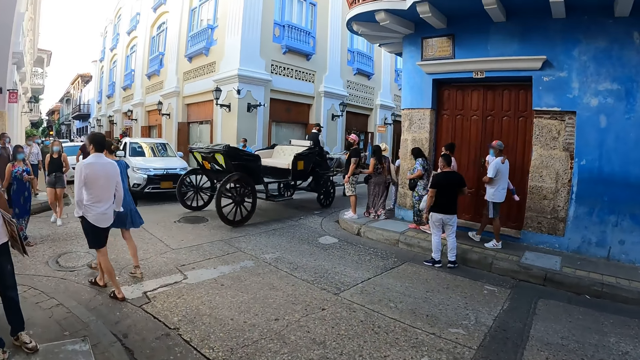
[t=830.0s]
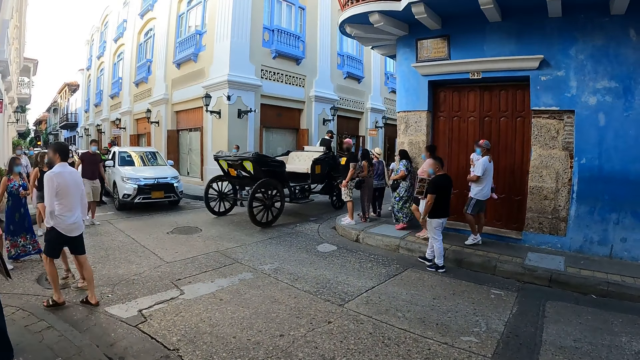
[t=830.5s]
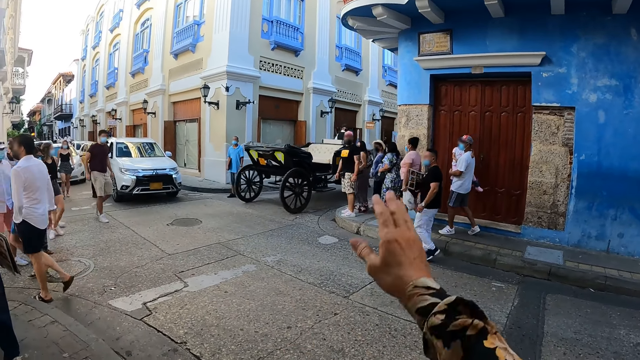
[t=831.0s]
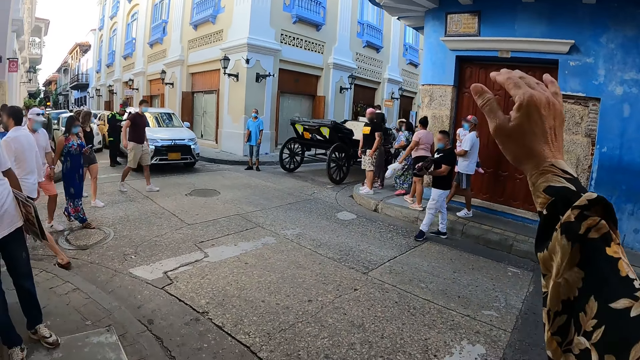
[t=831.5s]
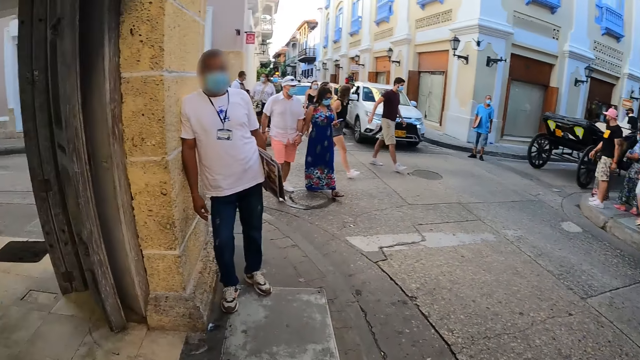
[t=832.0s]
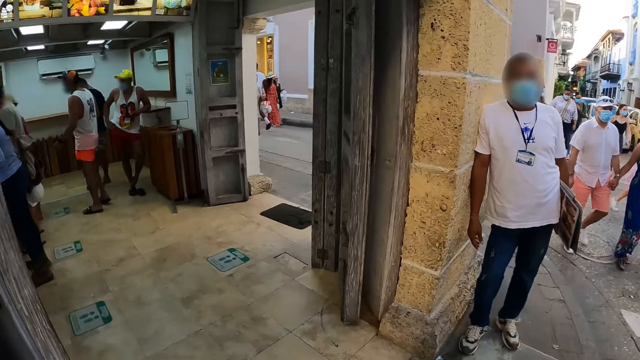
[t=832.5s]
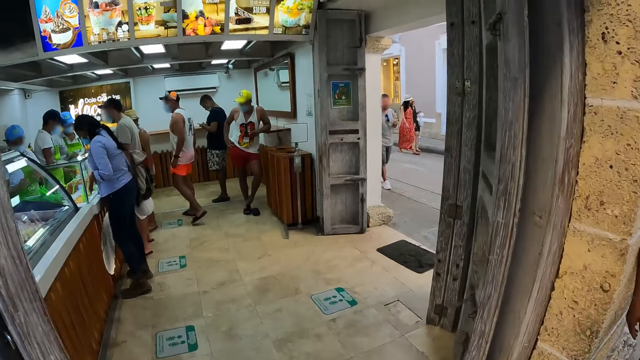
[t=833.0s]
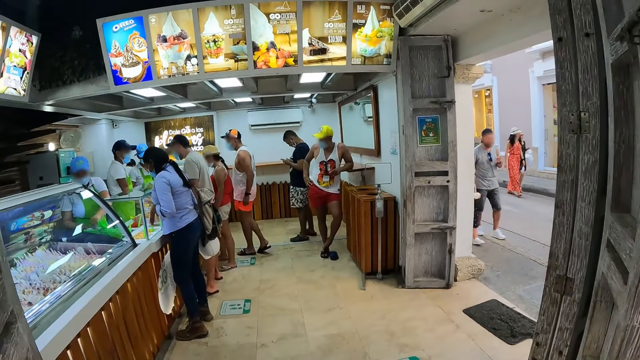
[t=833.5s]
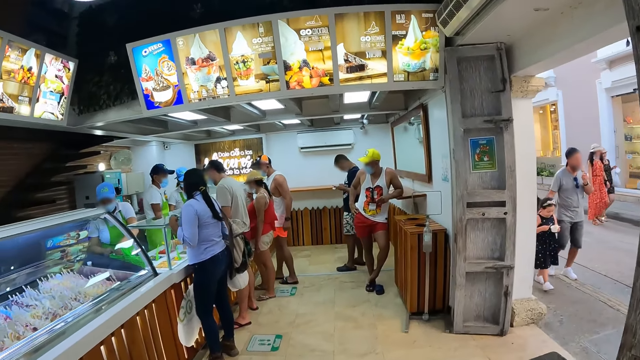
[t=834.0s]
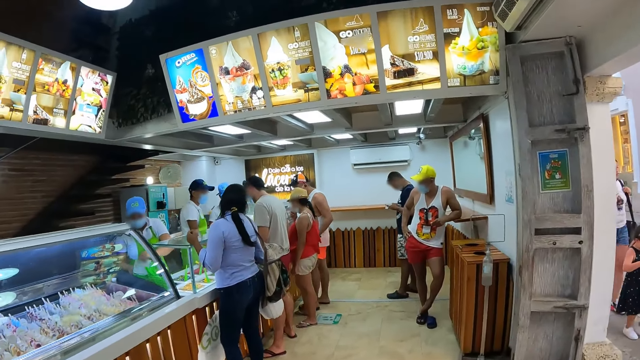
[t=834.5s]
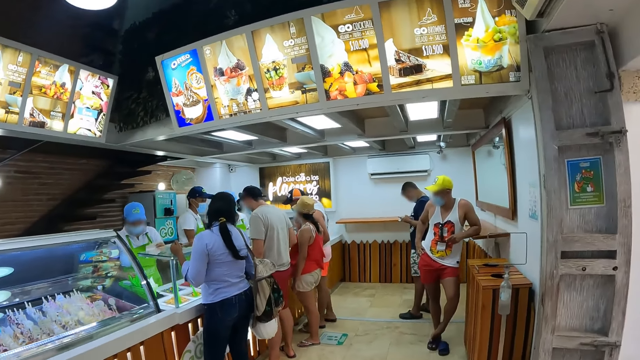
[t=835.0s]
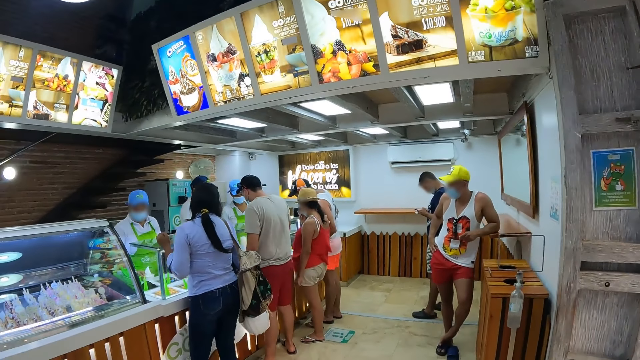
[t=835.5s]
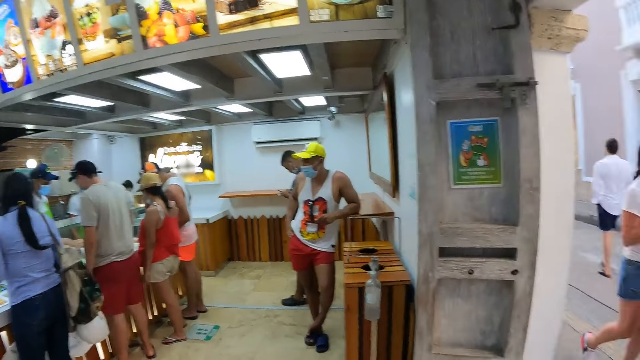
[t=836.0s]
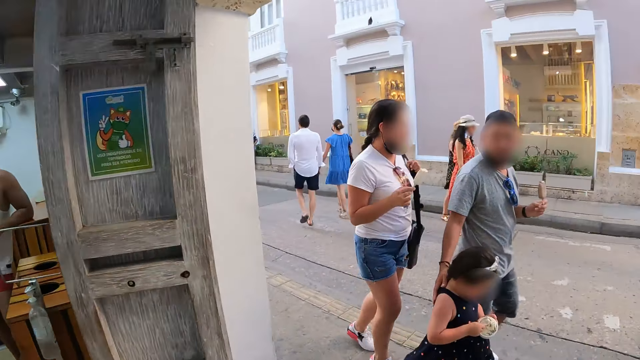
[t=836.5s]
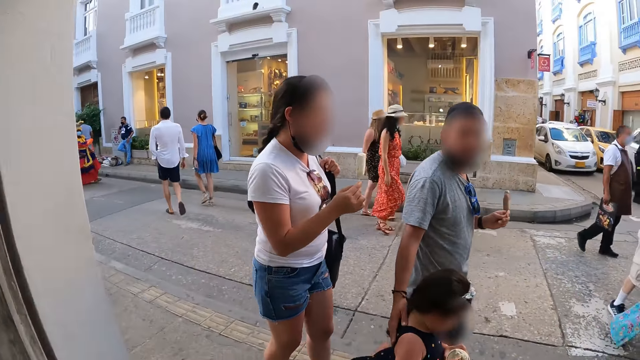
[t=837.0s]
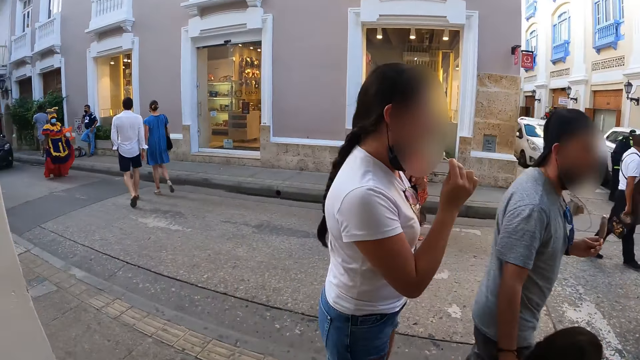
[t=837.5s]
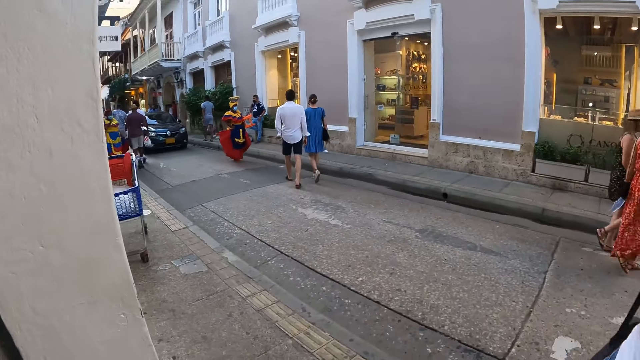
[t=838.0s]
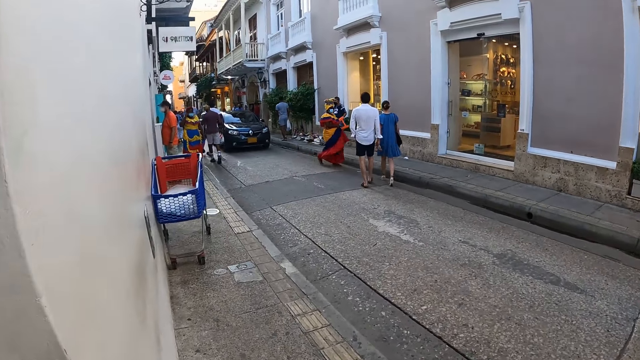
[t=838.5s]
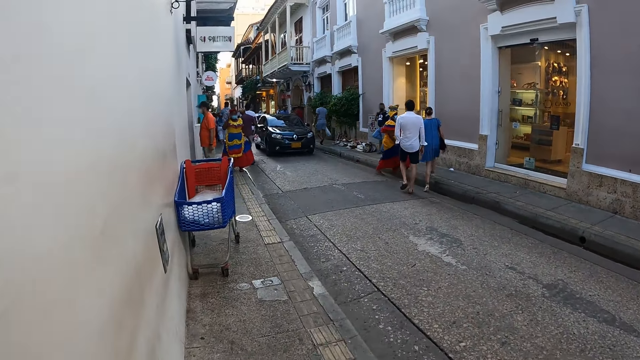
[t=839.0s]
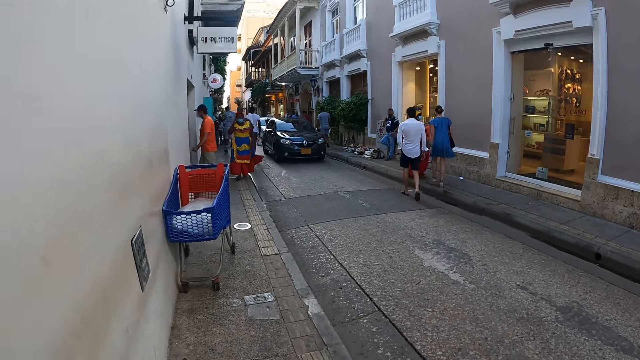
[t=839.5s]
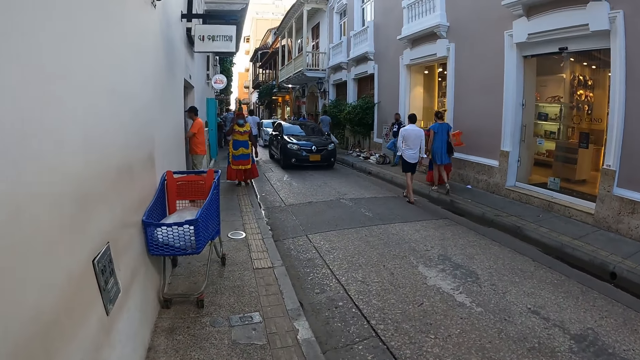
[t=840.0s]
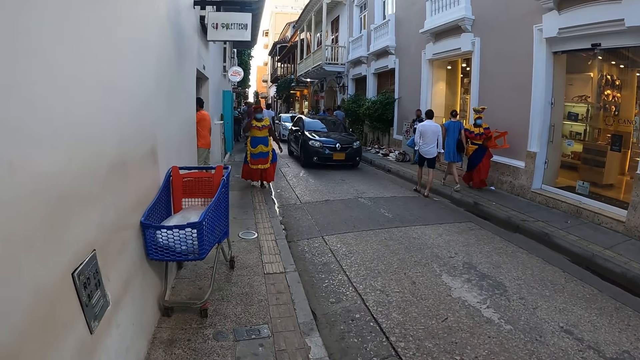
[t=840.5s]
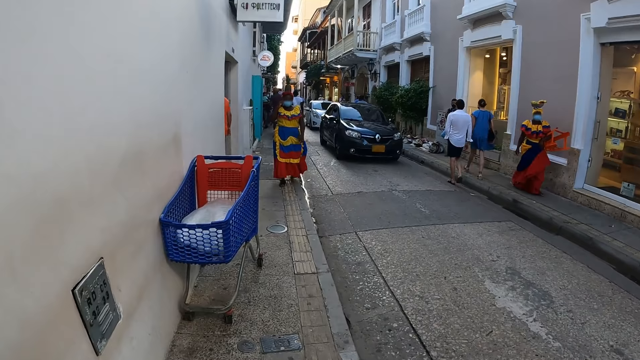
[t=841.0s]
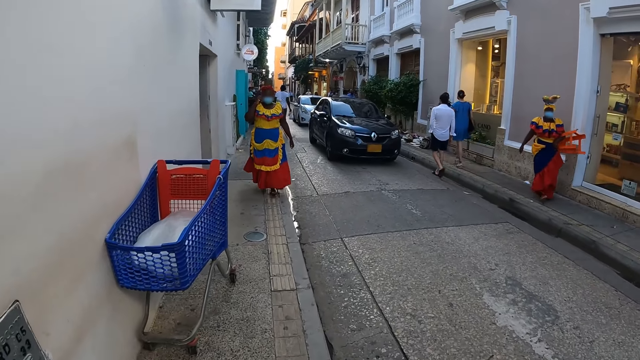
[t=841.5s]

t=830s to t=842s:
The camera wearer signals to the woman with her right hand. She walks around.

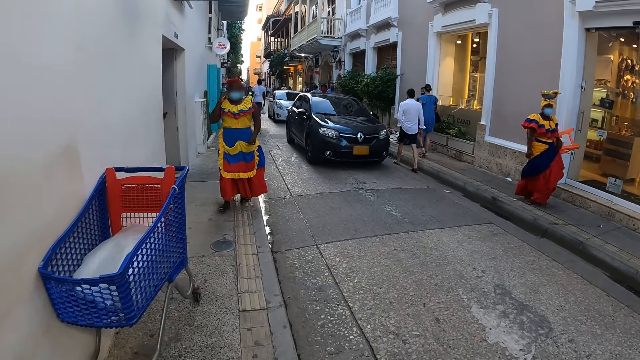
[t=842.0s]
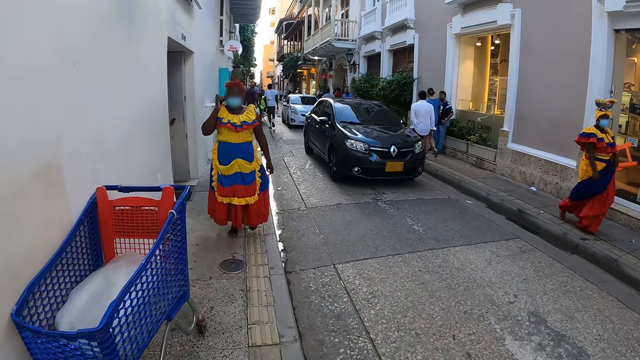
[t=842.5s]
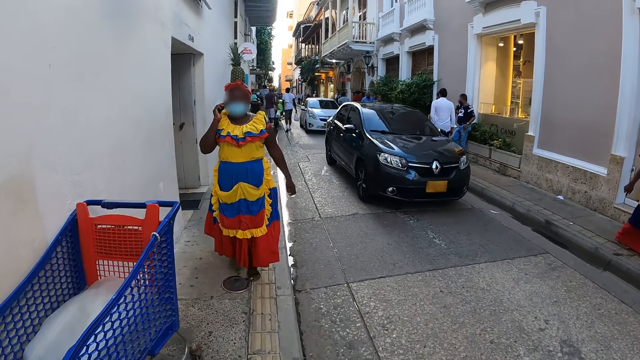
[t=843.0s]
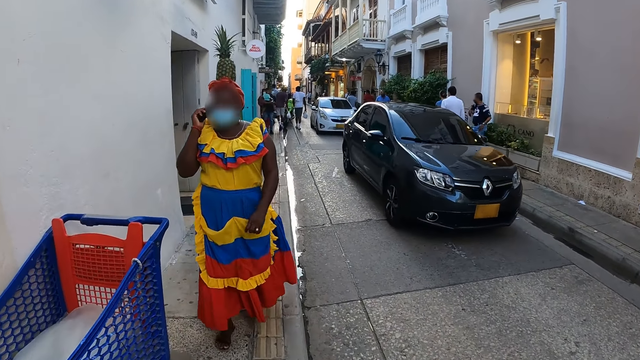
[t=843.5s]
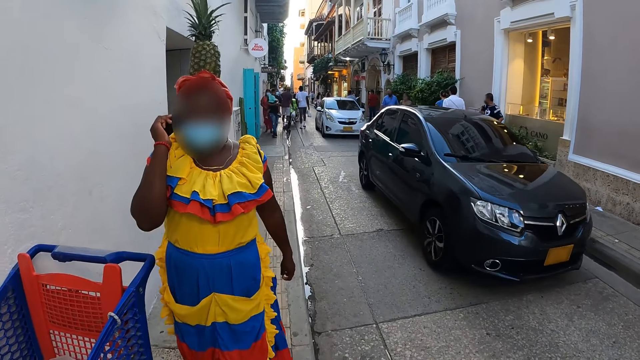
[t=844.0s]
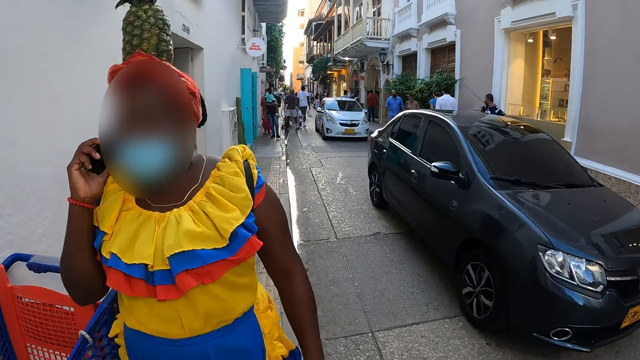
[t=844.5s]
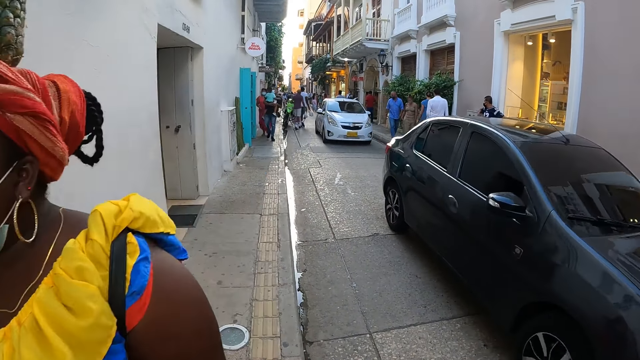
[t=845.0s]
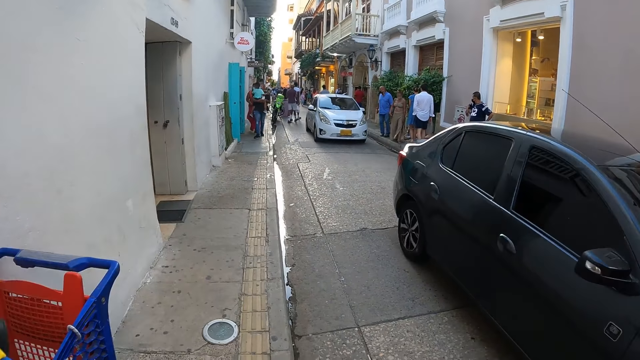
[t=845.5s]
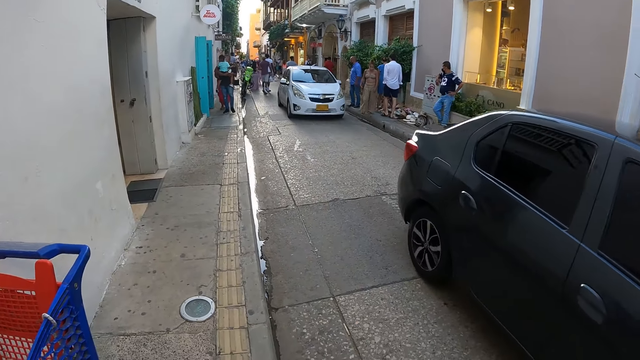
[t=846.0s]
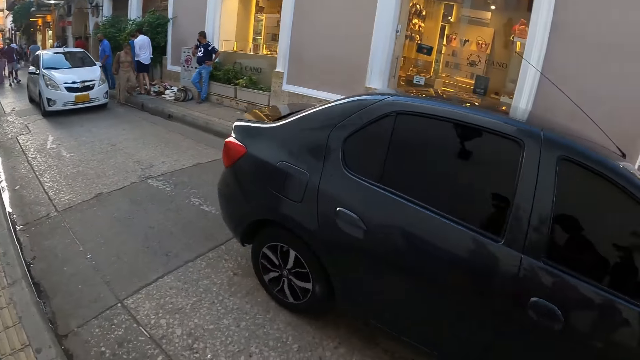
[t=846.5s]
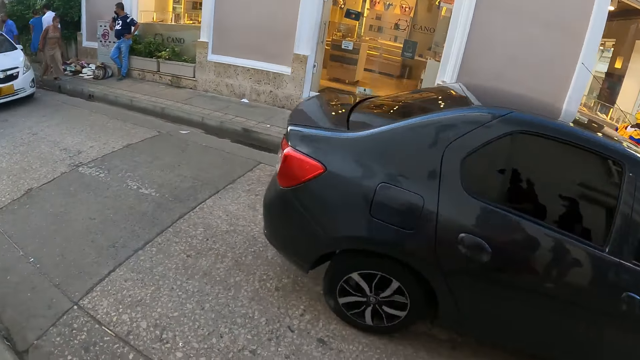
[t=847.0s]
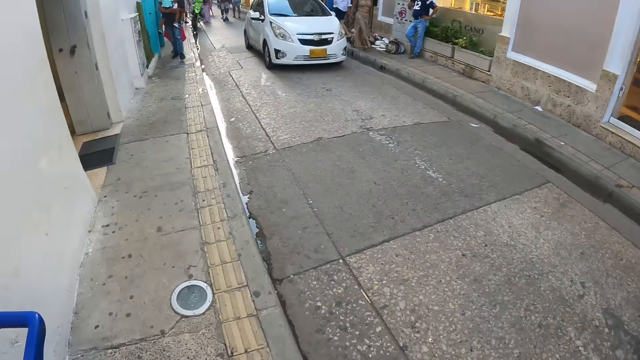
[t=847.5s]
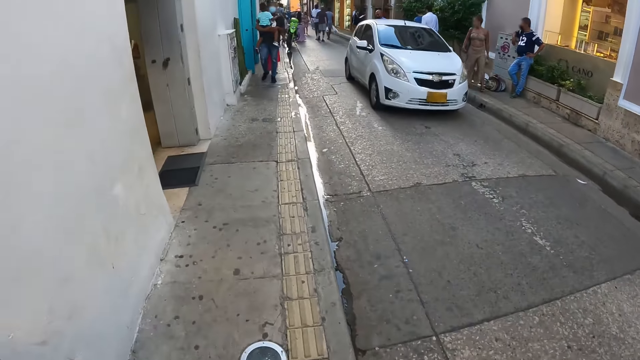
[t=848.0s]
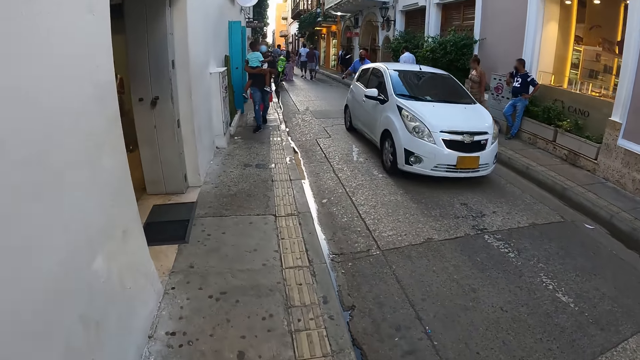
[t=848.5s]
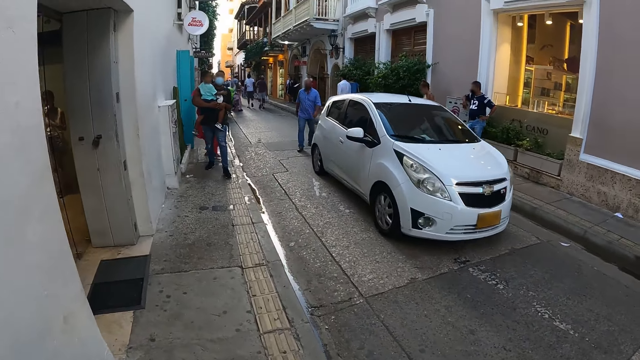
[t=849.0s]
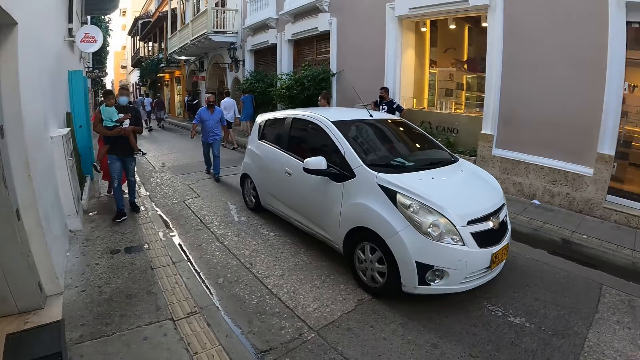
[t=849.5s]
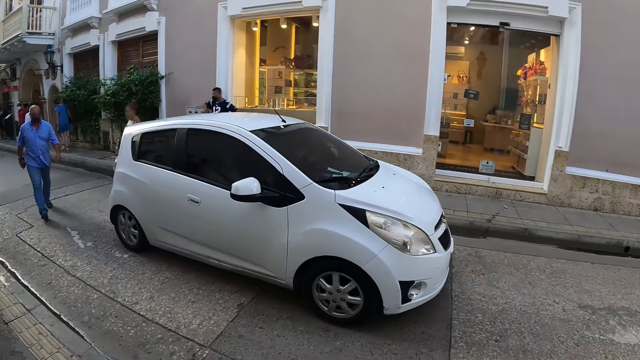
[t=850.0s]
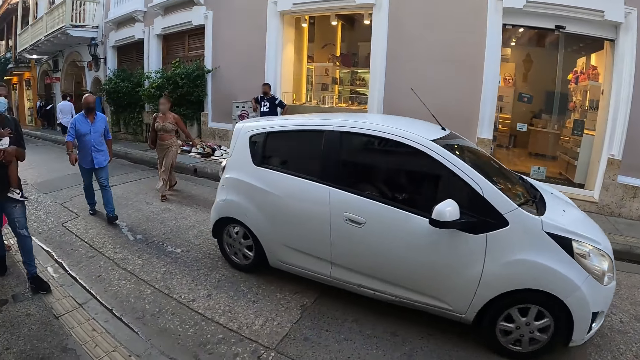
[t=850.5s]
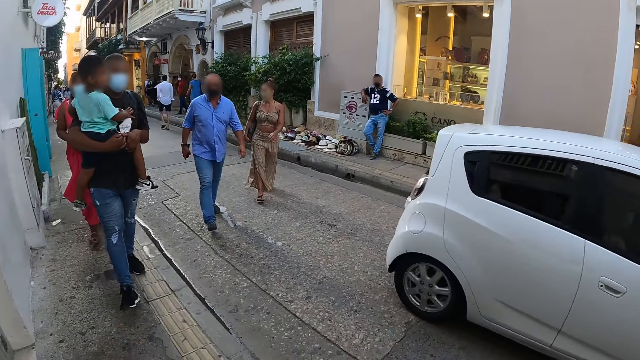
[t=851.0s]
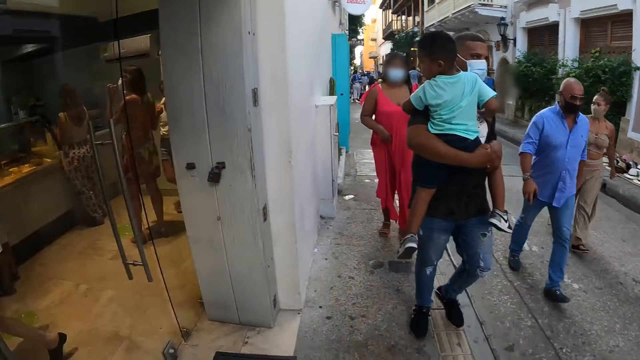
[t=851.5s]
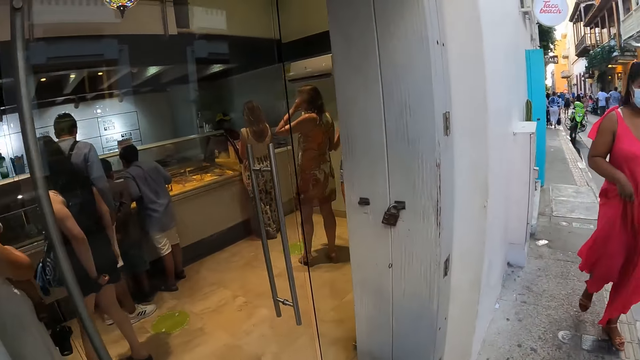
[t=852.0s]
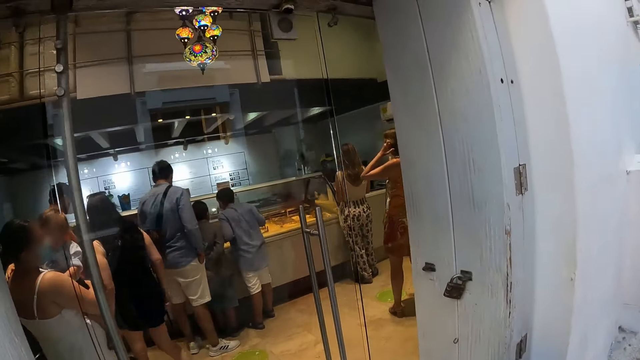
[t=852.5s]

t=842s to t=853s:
A black car drives past the camera wearer. A white car drives past the camera wearer.
